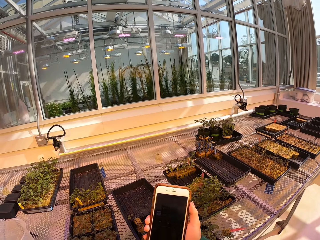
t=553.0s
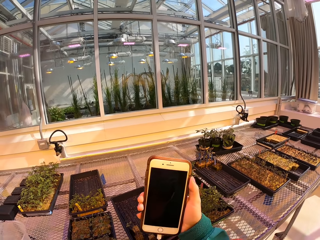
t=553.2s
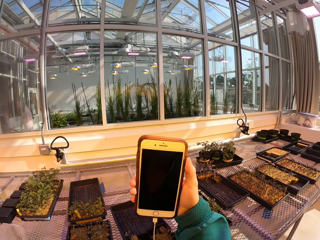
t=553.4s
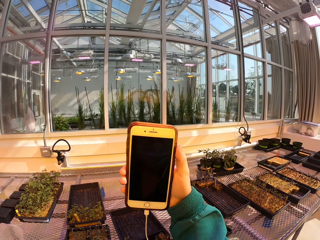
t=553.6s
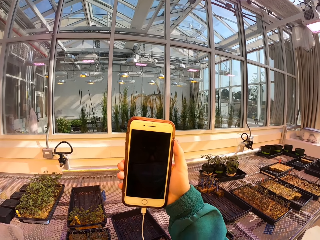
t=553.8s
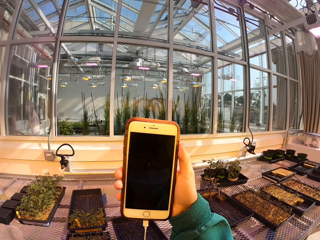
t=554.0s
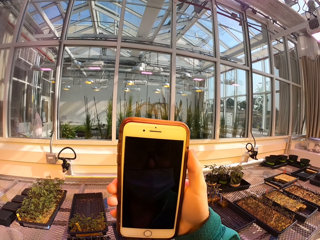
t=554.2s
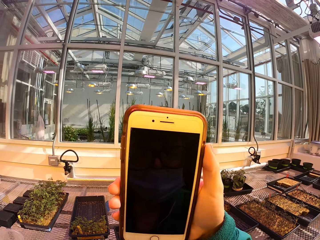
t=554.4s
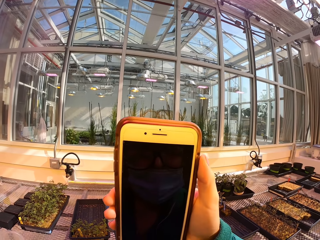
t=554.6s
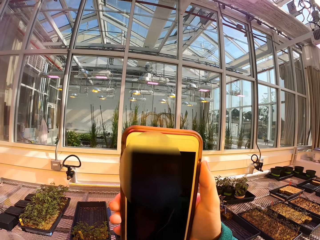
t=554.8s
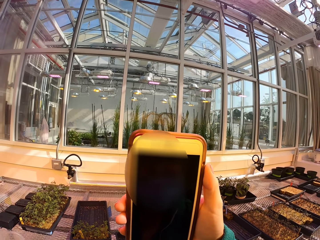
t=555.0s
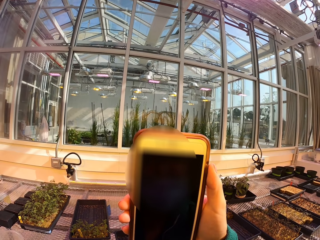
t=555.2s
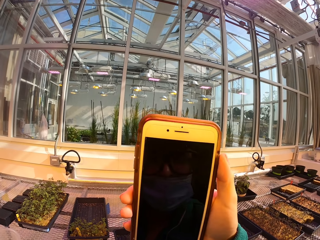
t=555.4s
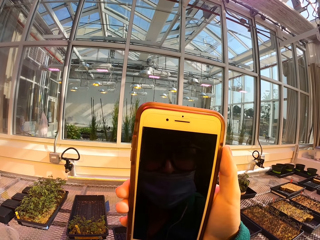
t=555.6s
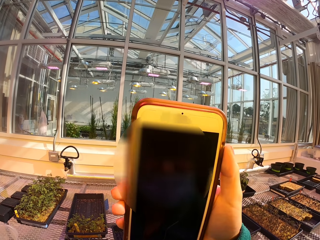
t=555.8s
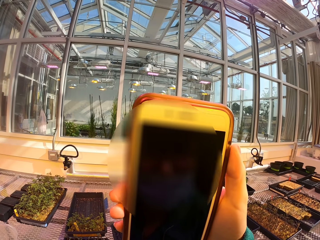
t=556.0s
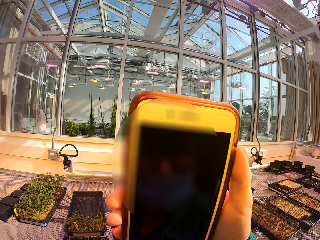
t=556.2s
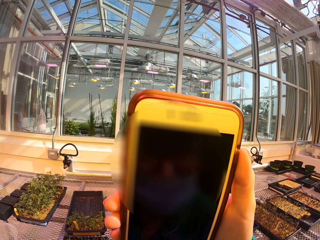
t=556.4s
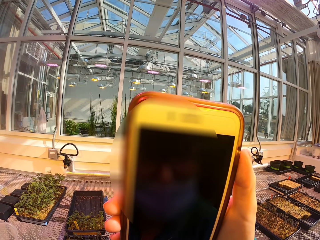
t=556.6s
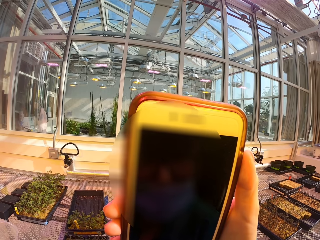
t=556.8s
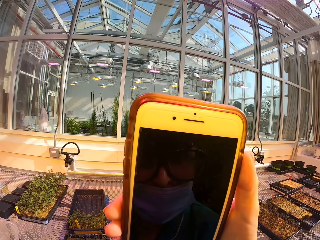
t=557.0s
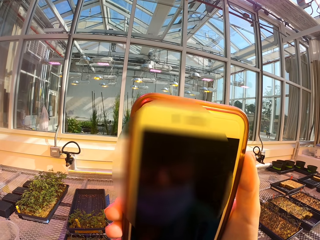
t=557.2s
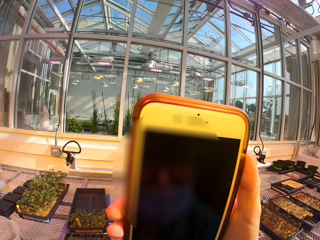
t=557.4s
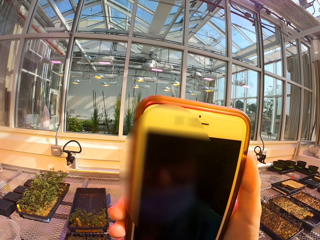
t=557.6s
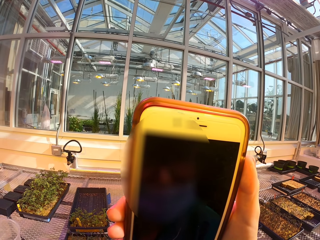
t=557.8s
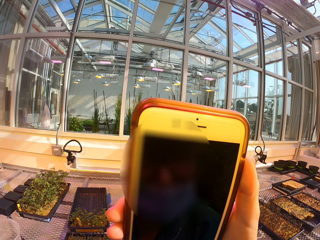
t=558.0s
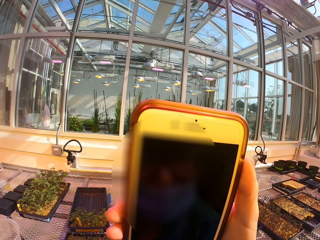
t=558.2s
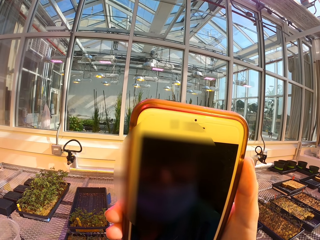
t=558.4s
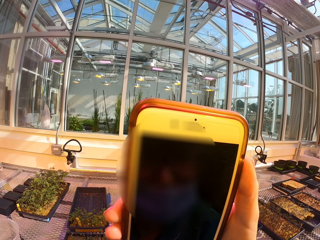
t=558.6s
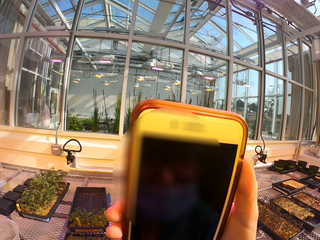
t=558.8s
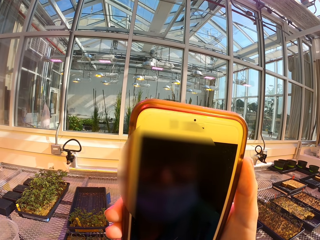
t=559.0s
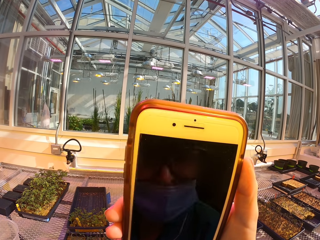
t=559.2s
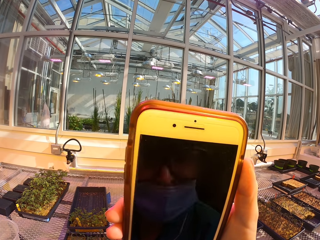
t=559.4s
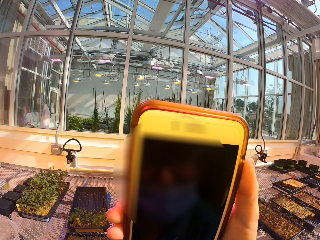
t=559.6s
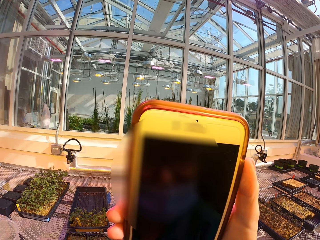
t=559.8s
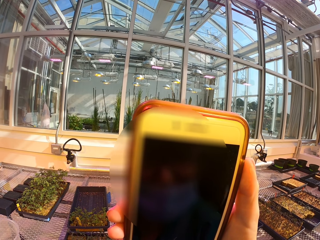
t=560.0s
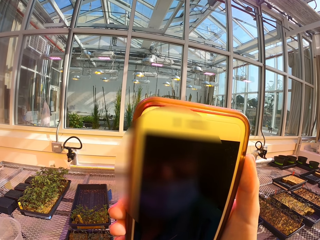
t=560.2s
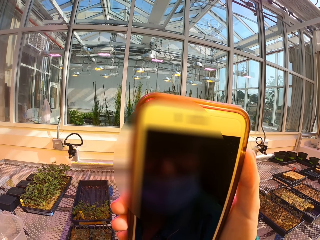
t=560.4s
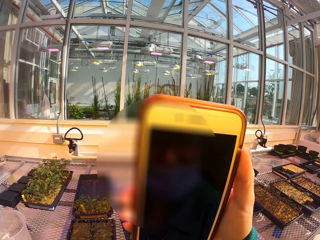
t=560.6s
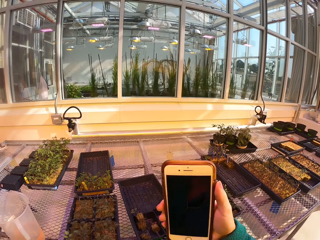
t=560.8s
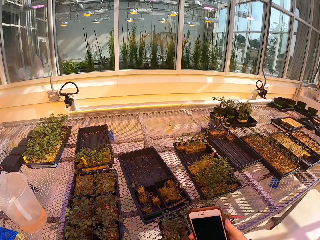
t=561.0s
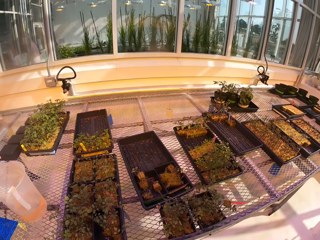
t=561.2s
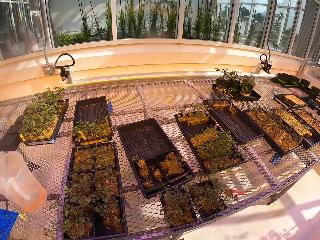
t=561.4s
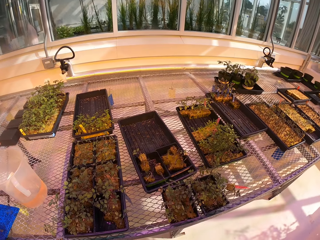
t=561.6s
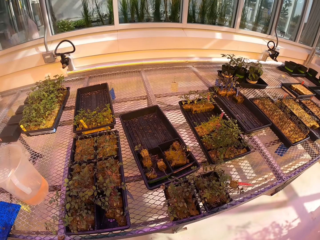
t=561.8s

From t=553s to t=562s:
The camera wearer lifts the phone. They are taking pictures.

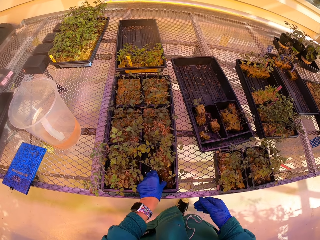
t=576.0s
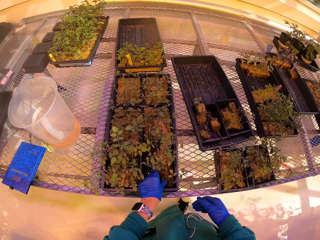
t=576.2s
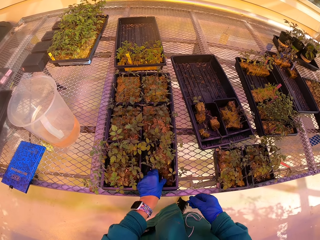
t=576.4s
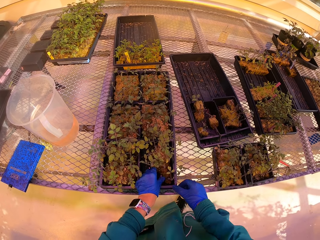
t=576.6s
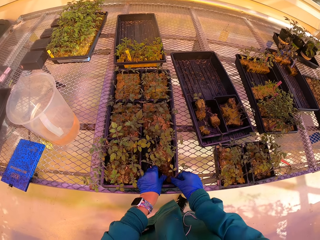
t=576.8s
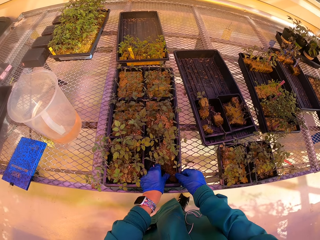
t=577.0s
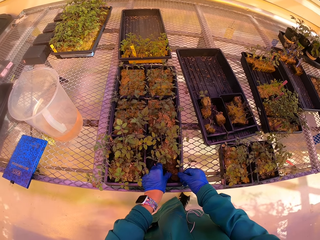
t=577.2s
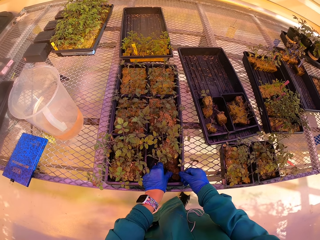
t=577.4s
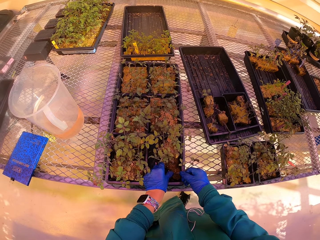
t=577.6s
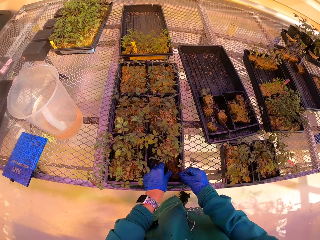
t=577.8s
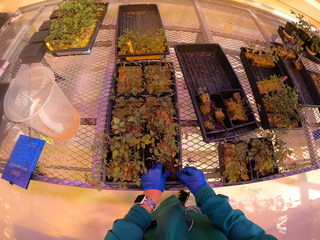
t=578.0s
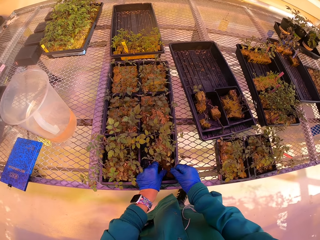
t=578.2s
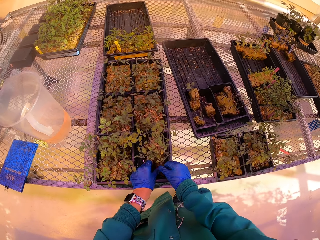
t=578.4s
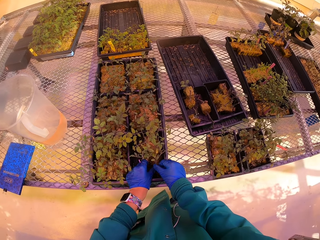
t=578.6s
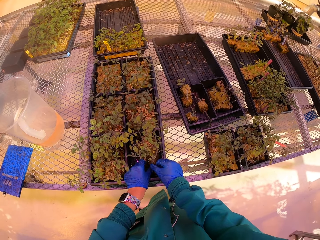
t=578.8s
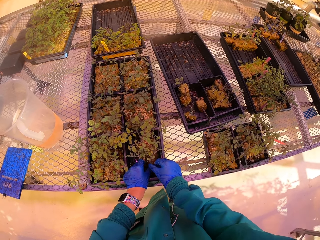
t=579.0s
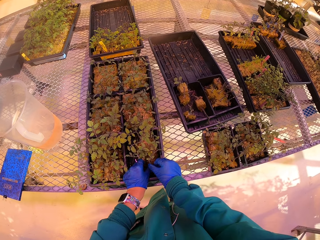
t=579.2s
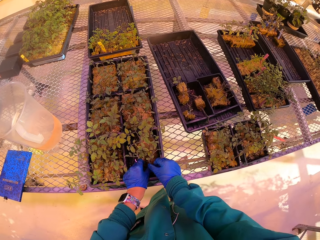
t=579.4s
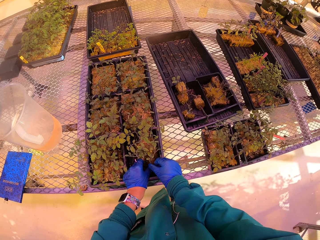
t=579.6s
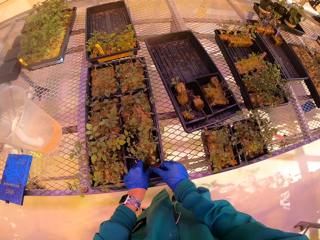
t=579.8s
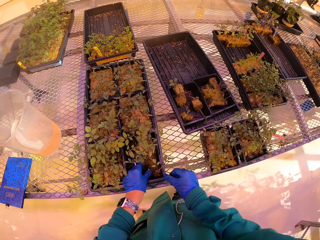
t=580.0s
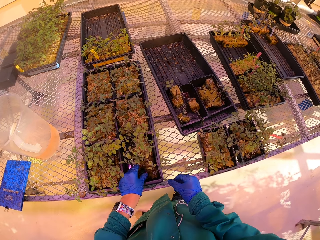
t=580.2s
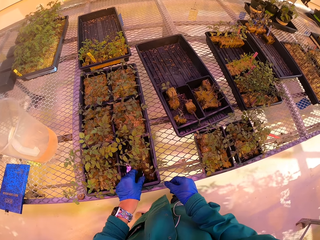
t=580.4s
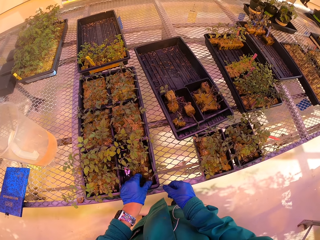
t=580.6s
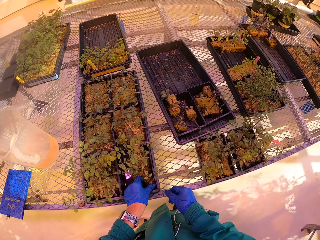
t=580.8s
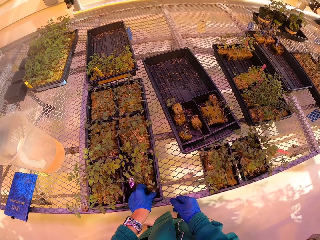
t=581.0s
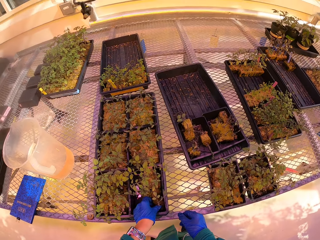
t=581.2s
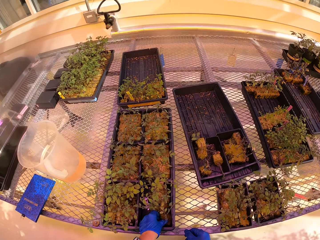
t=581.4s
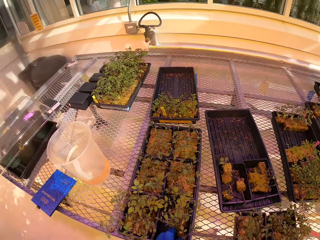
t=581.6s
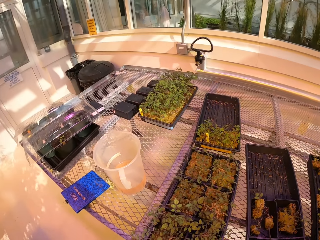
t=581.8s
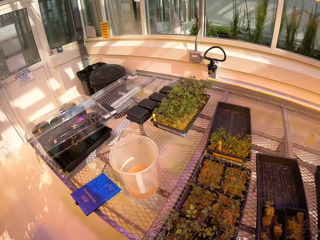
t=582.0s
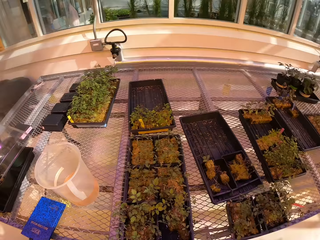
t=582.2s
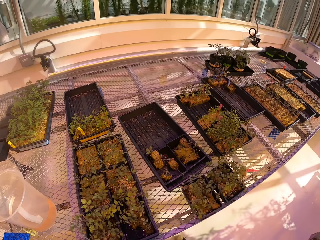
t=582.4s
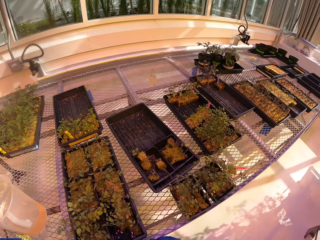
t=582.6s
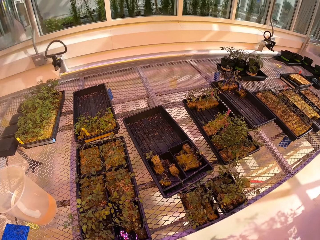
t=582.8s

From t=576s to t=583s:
The camera wearer touches plants. They are putting in place the flower that is in the water.

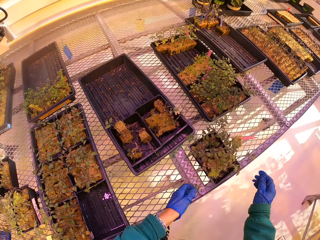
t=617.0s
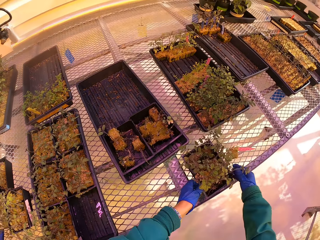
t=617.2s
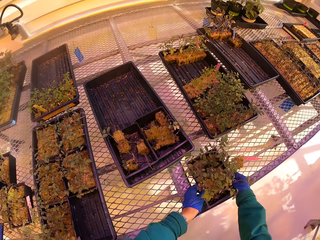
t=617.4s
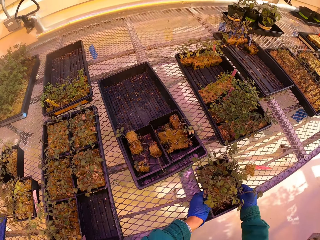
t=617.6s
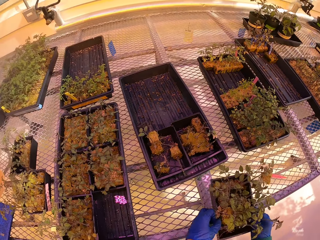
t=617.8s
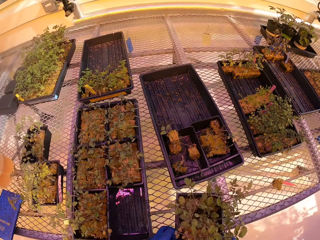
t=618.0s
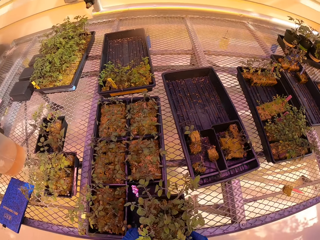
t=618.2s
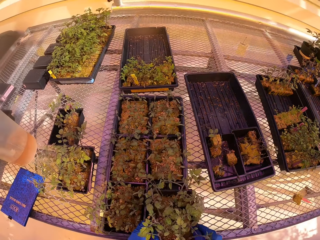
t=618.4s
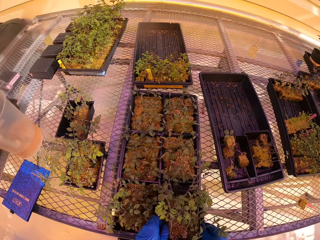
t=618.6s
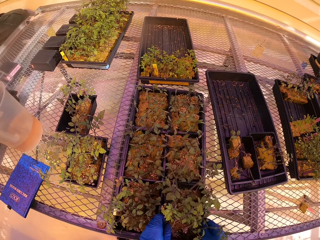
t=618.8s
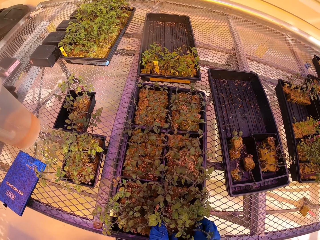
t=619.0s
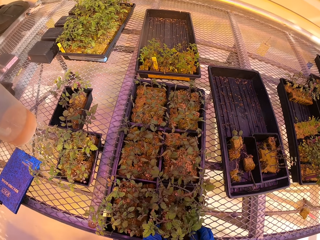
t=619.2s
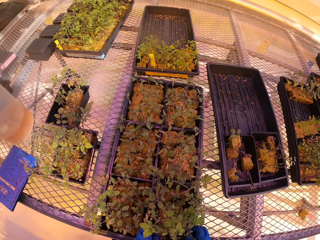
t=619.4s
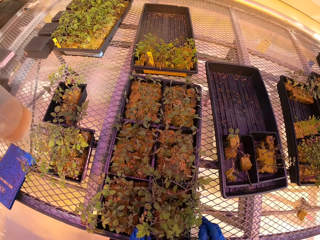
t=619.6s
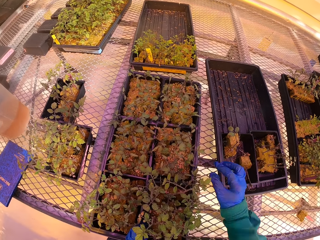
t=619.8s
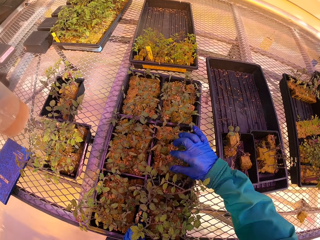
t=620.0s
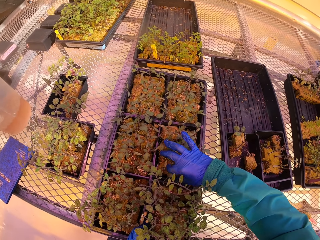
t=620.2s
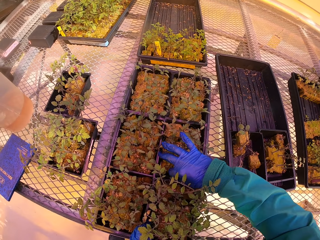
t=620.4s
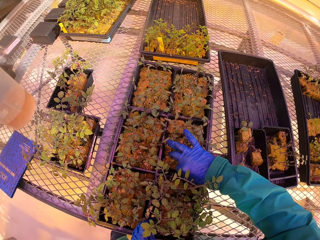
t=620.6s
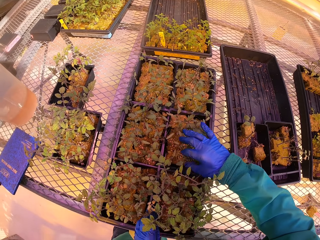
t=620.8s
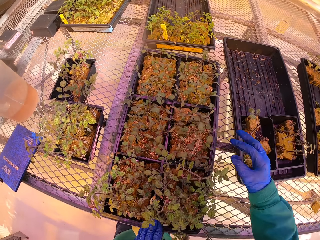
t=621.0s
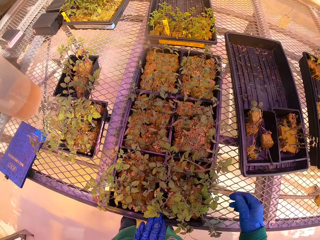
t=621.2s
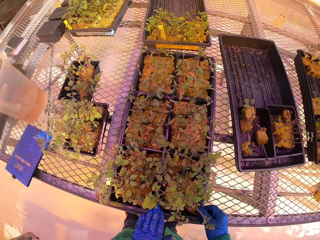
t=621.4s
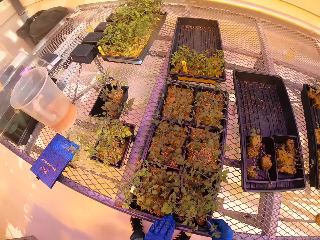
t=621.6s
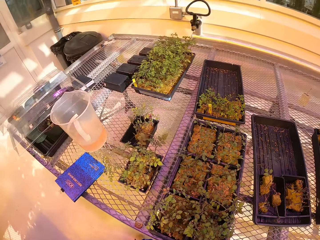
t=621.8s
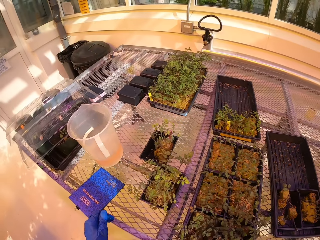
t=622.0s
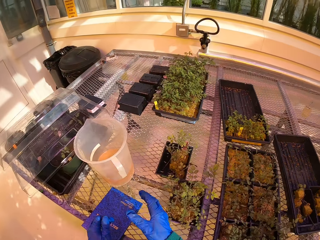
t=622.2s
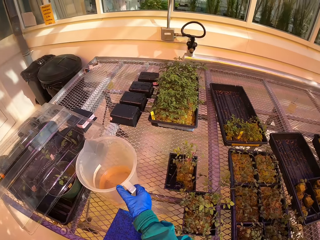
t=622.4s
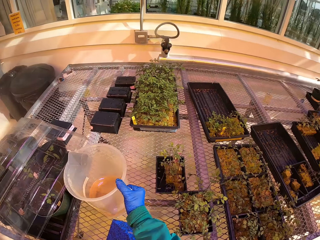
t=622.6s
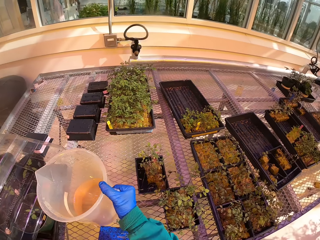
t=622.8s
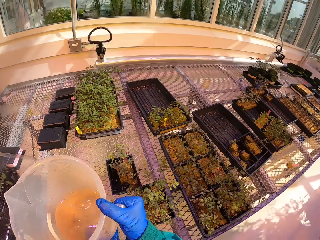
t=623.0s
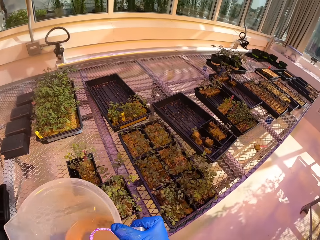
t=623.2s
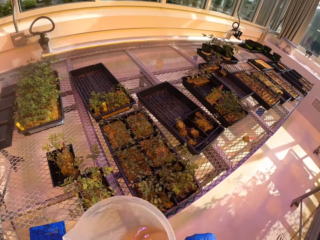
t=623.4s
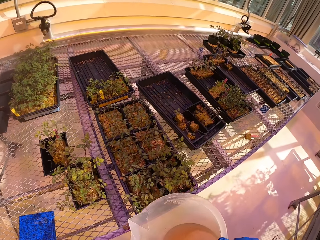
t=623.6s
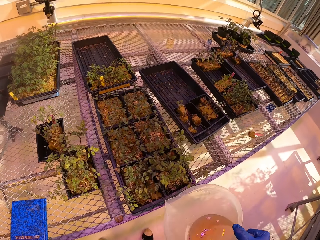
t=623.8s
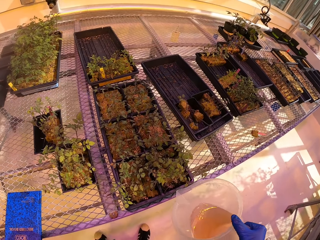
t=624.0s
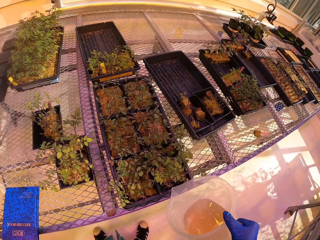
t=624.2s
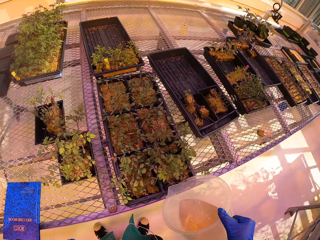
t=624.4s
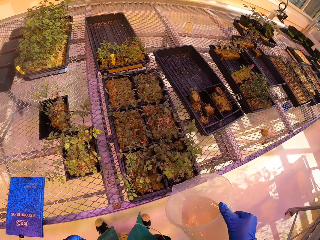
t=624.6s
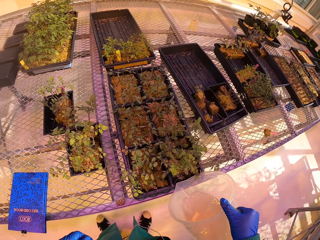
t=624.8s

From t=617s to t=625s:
The camera wearer arranges flowers in the water. They pick up a jar of fertilizer.
